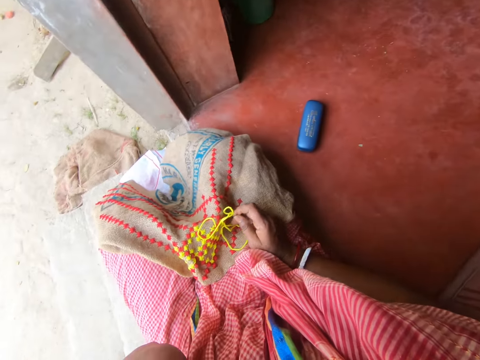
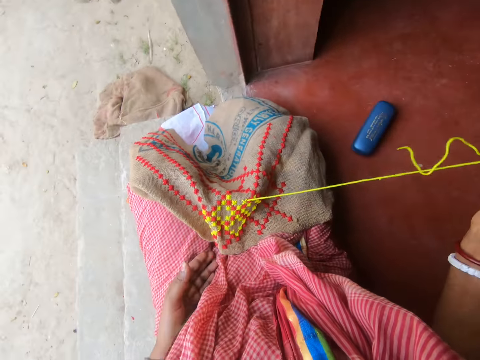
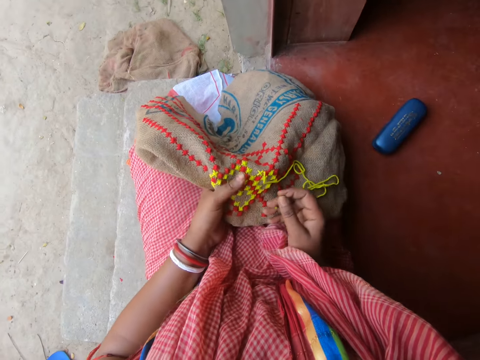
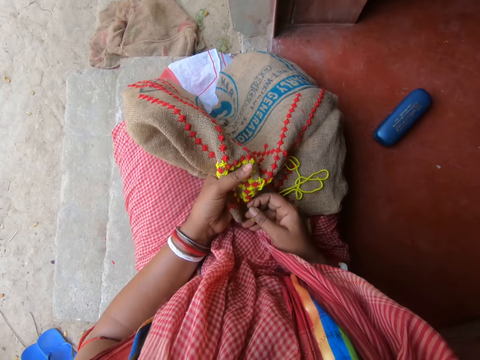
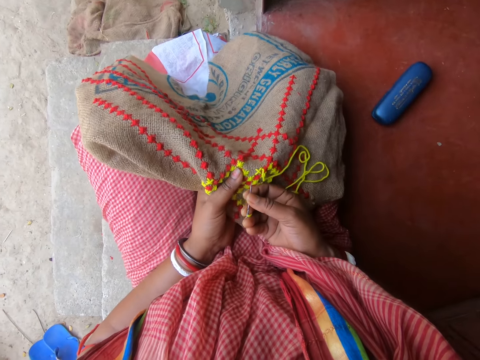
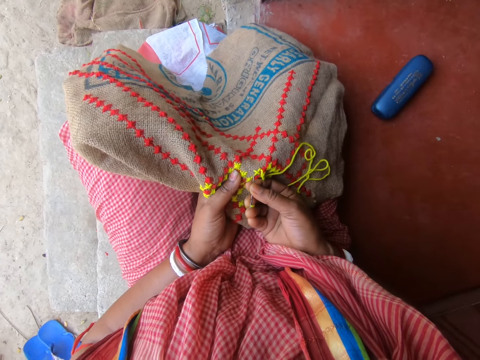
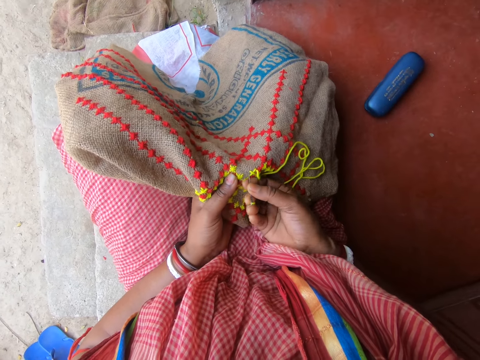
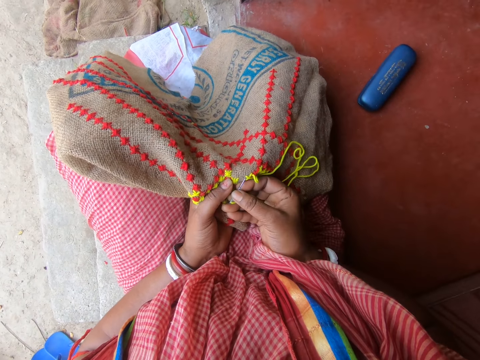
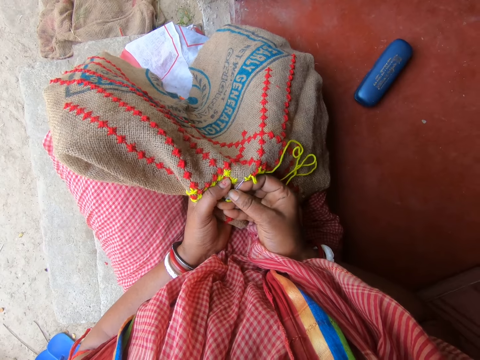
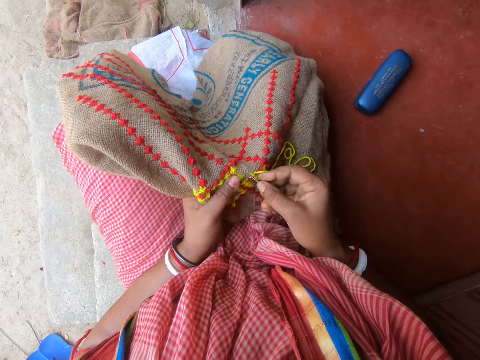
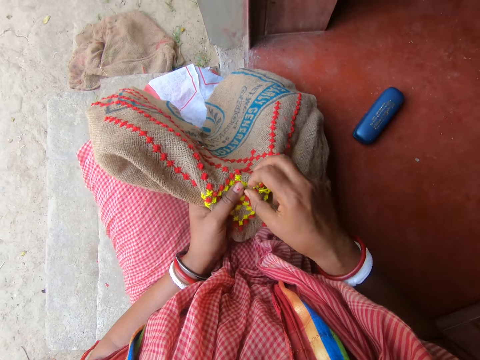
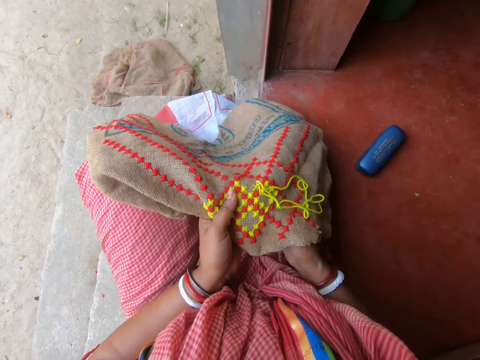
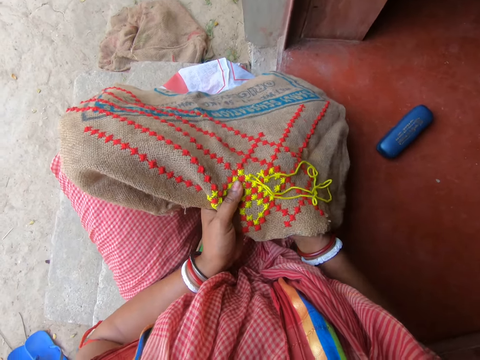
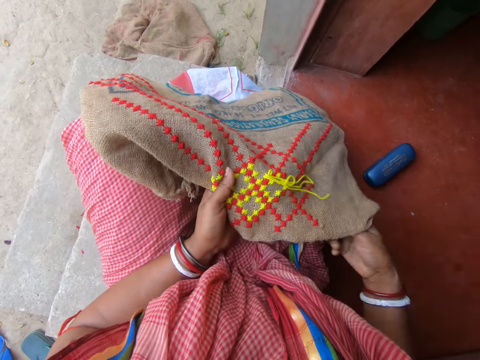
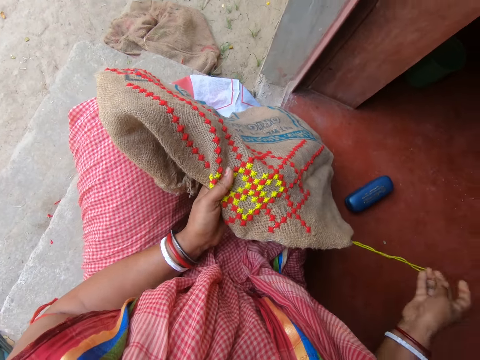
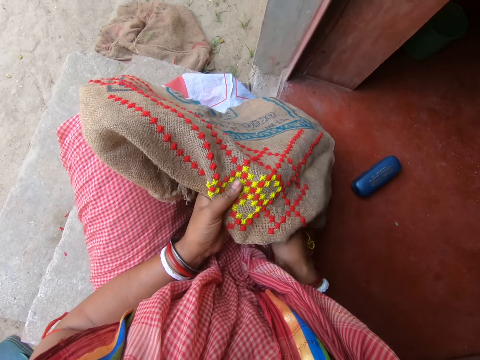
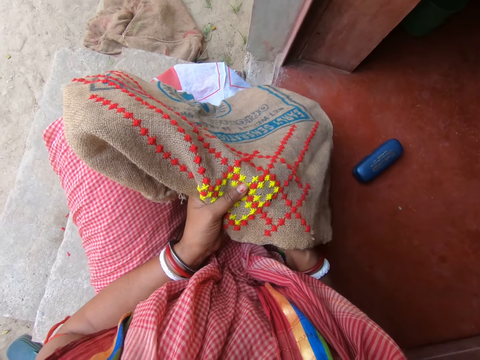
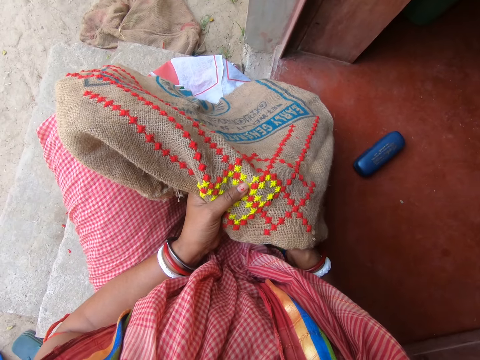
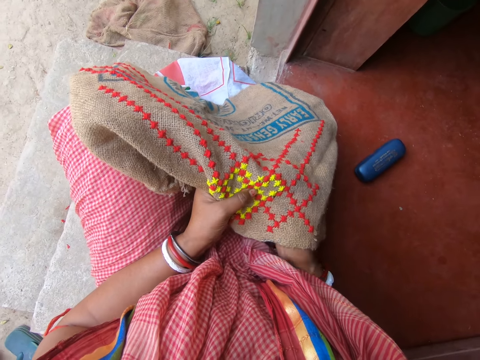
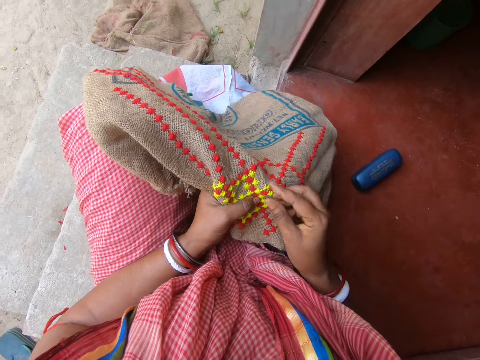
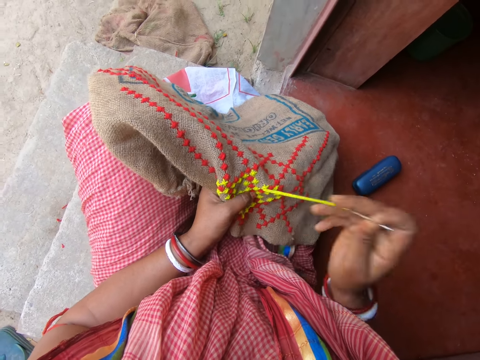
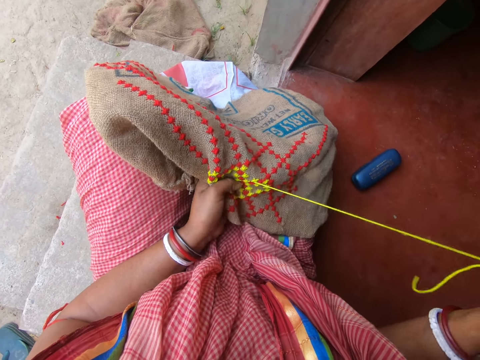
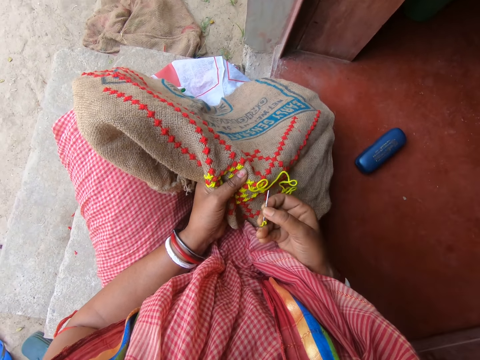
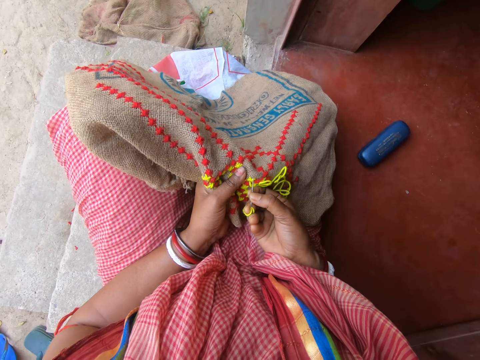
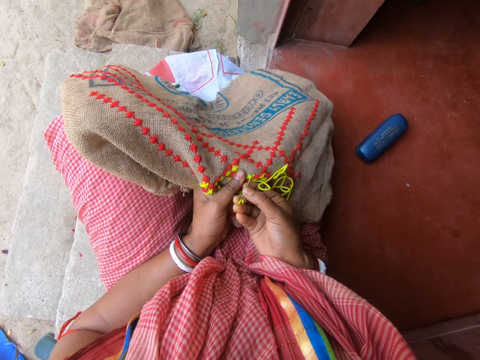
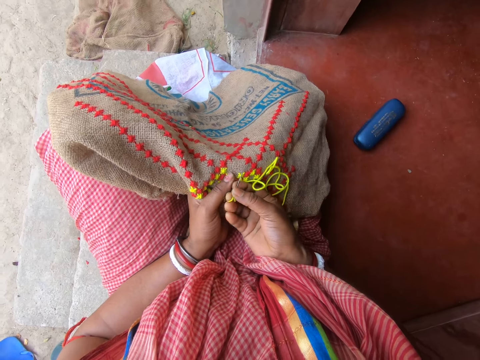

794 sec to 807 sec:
The camera wearer sews a mat with a needle. They sew the mat with the needle again.

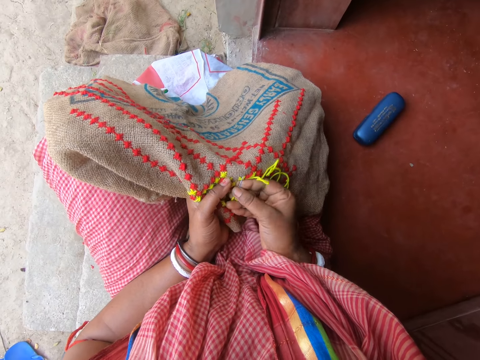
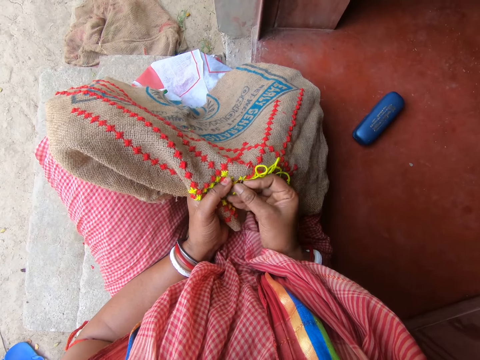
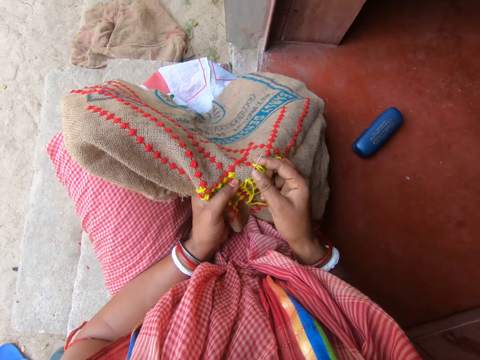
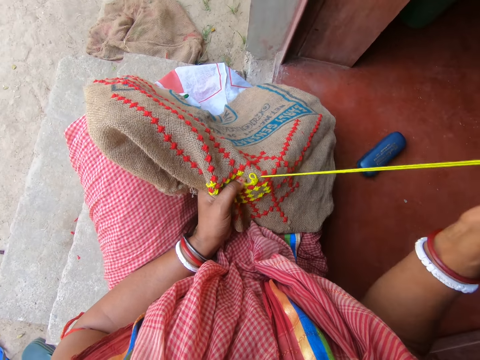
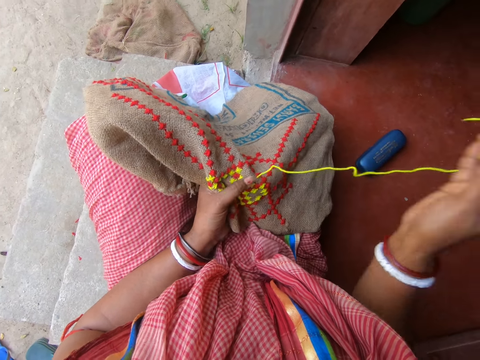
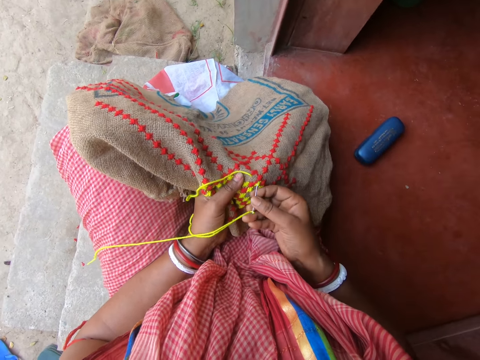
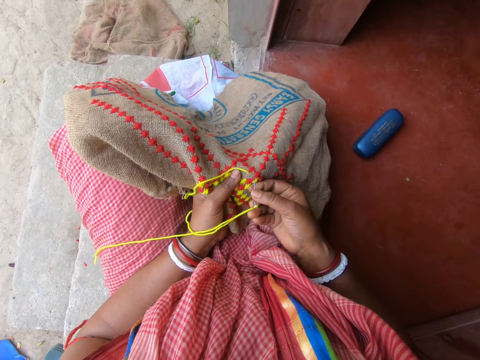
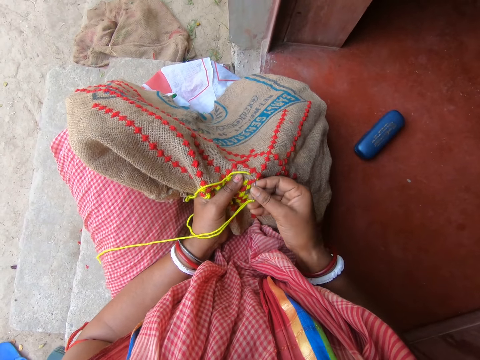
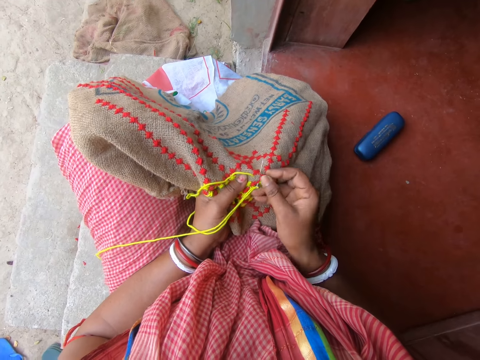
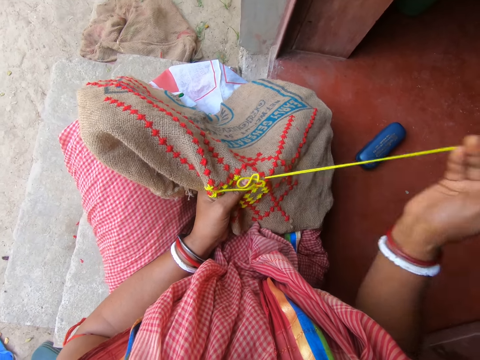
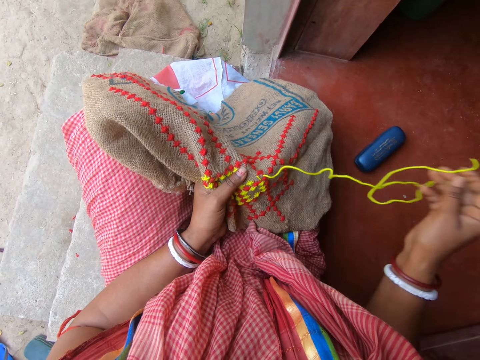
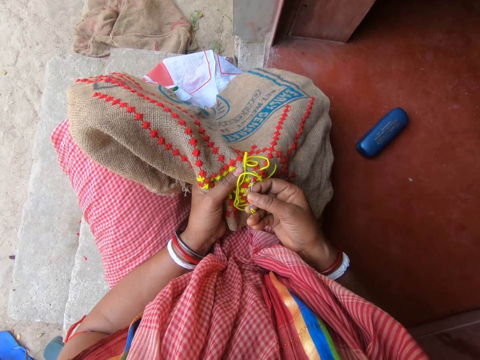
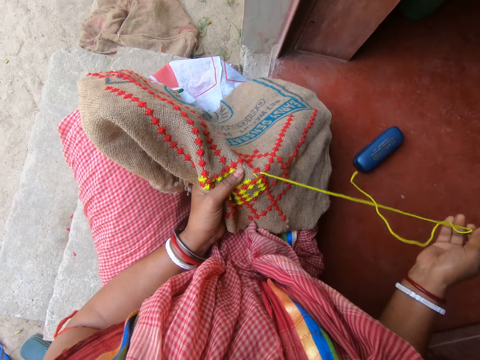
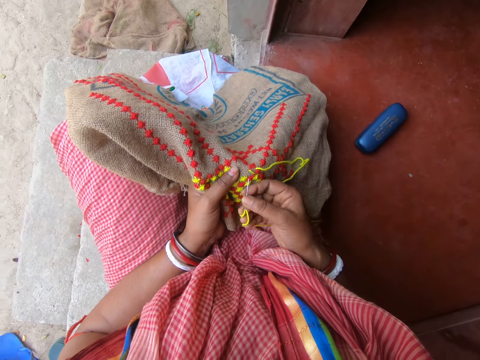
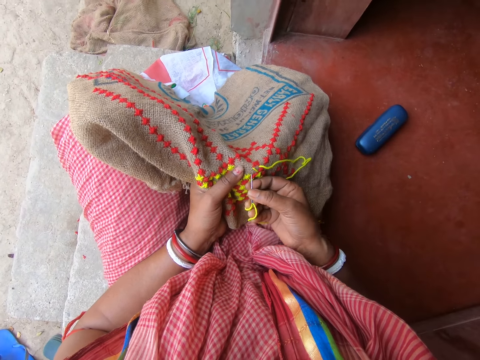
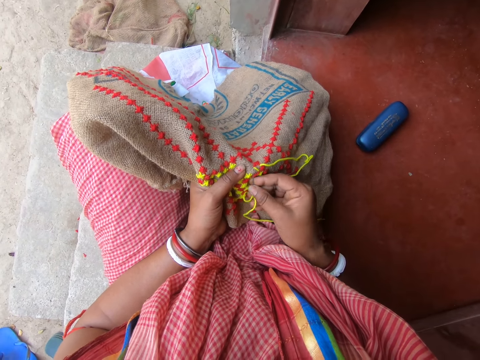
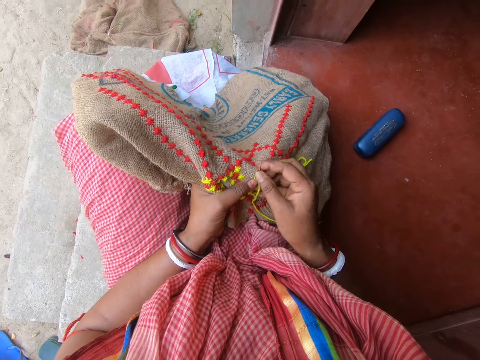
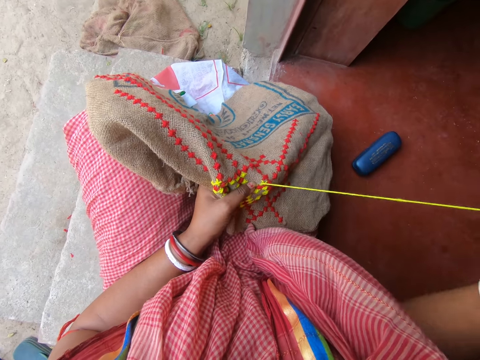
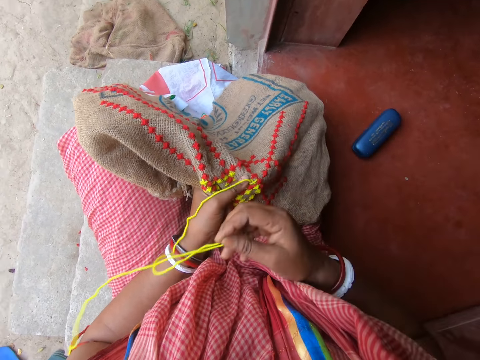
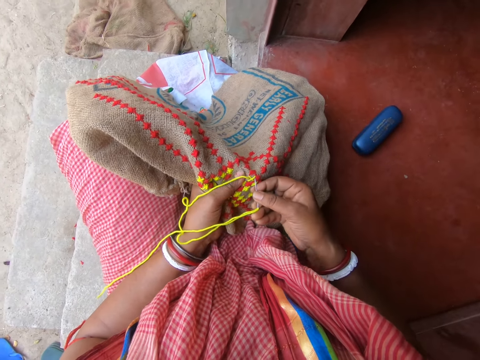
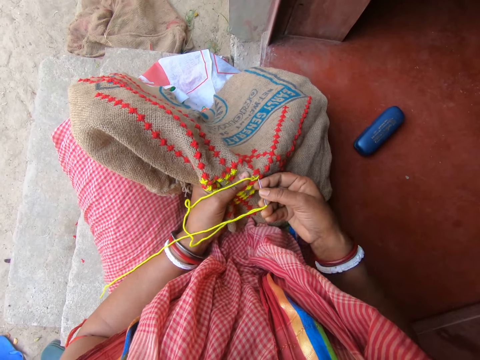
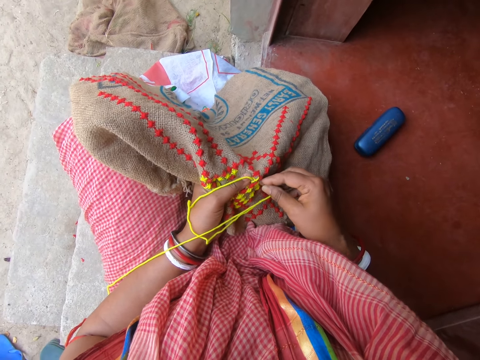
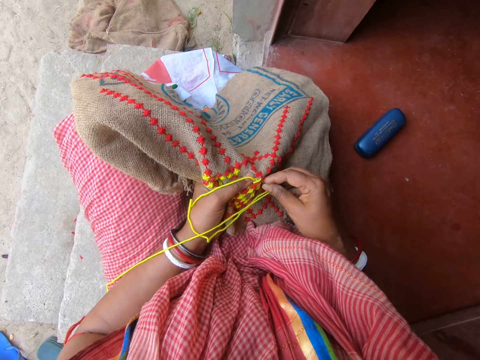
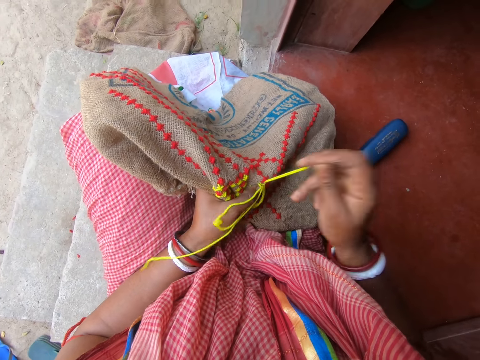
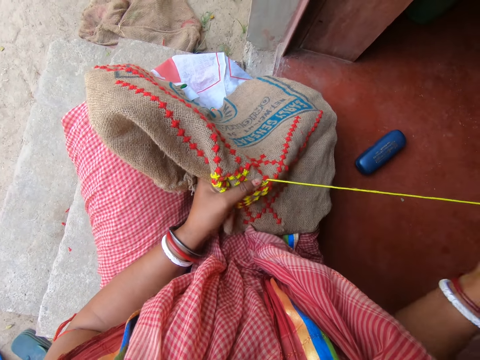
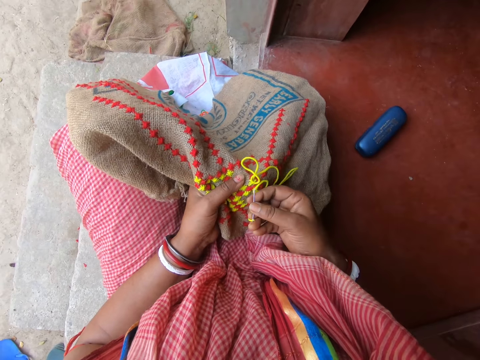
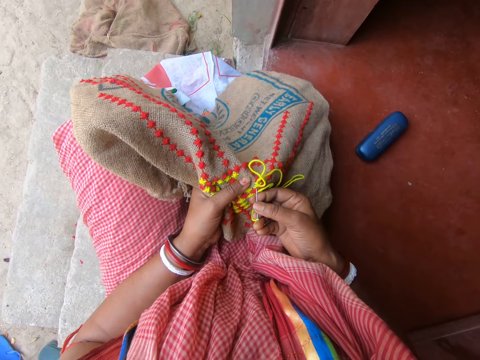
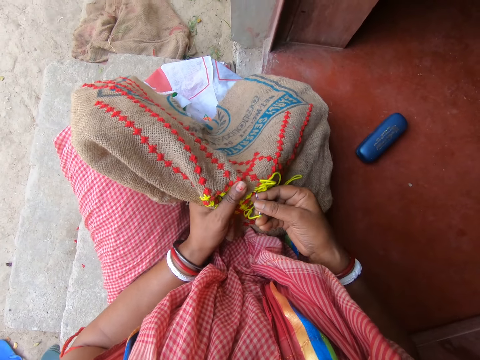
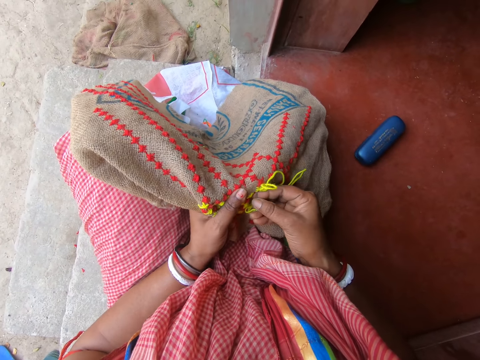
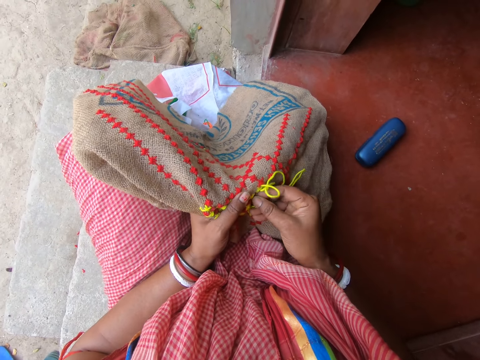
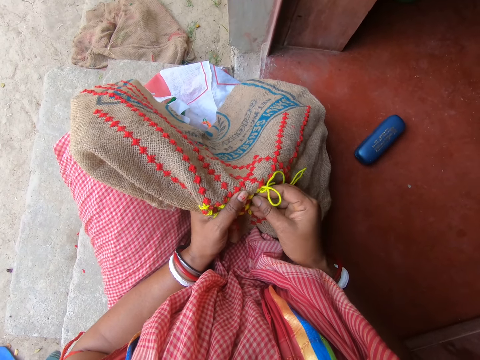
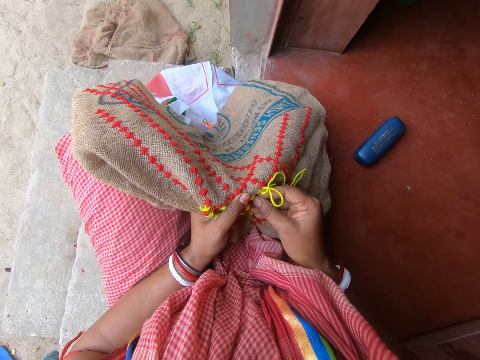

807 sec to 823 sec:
The camera wearer sews a mat with a needle. They sew the mat with the needle repeatedly. They talk with a person.
